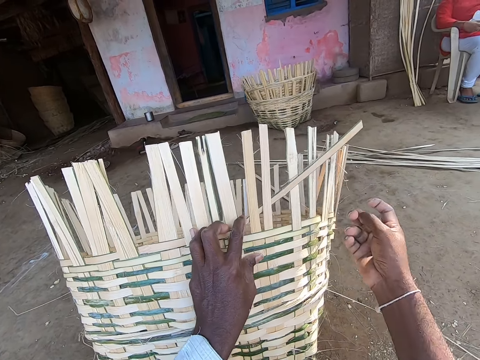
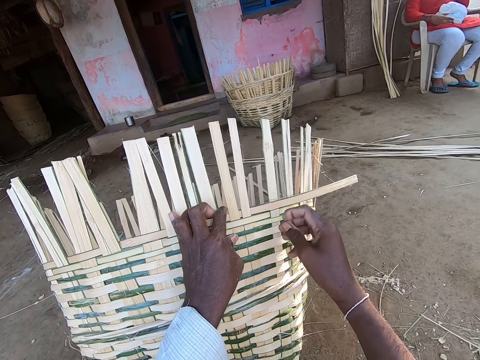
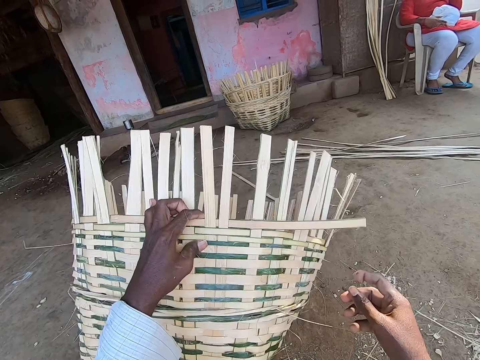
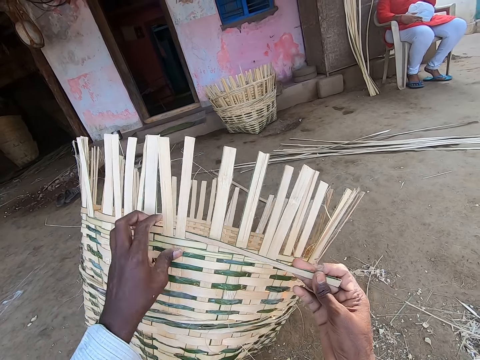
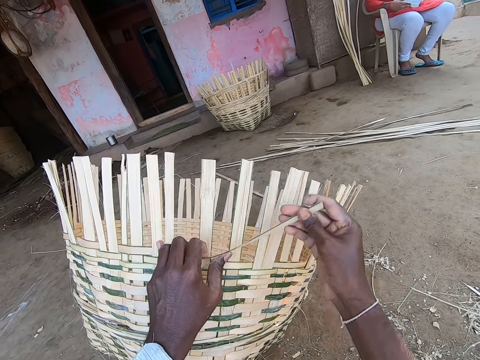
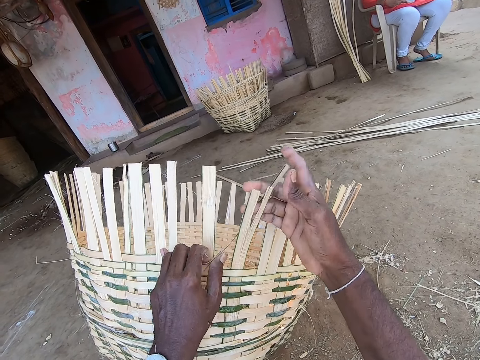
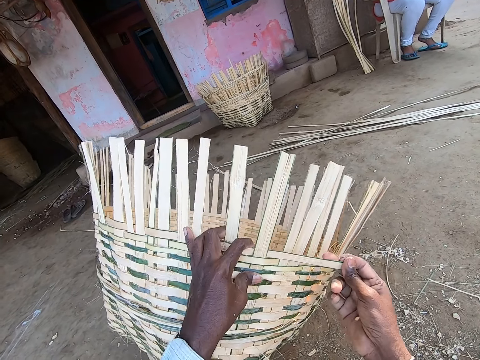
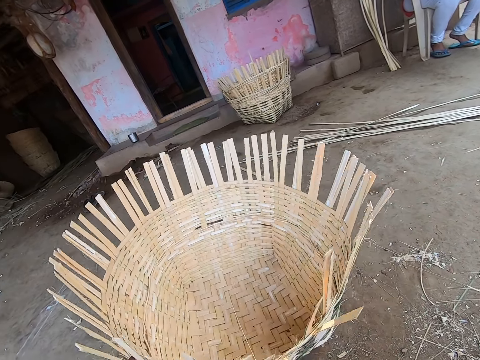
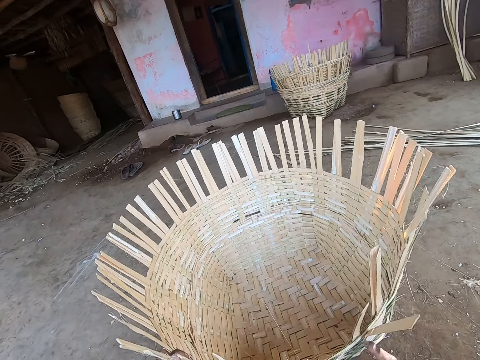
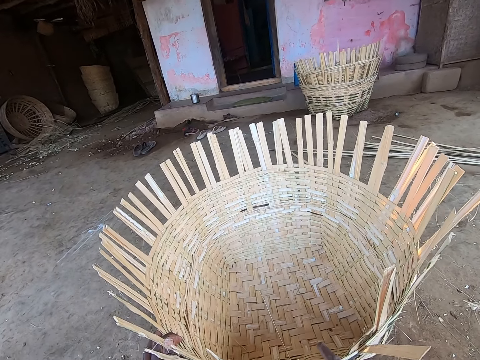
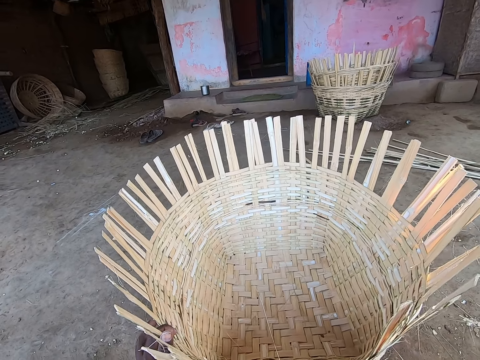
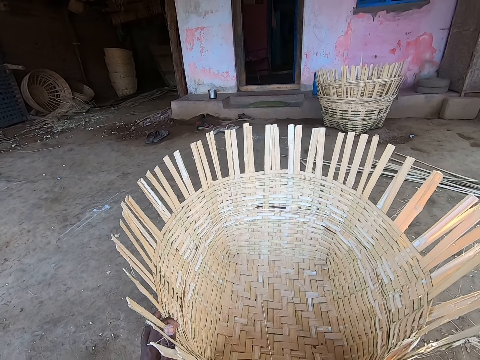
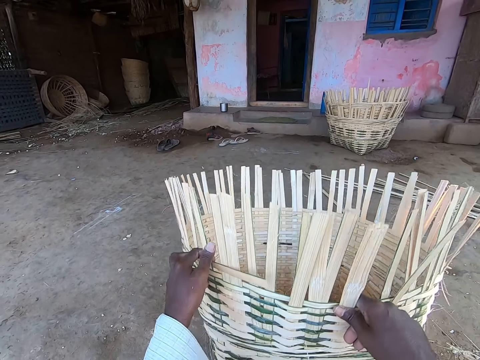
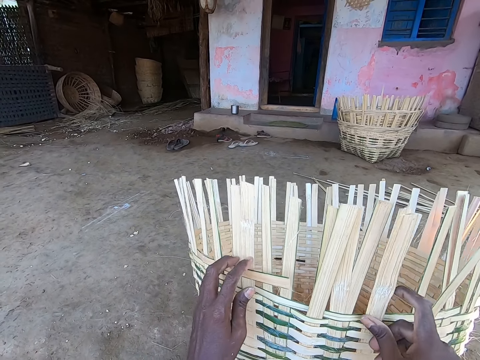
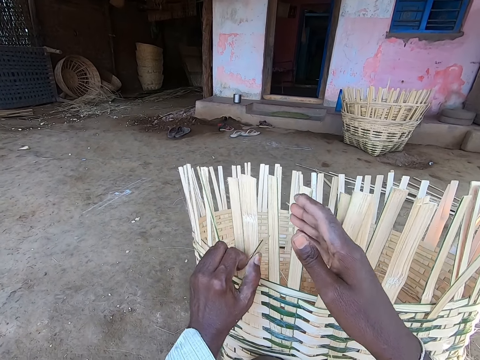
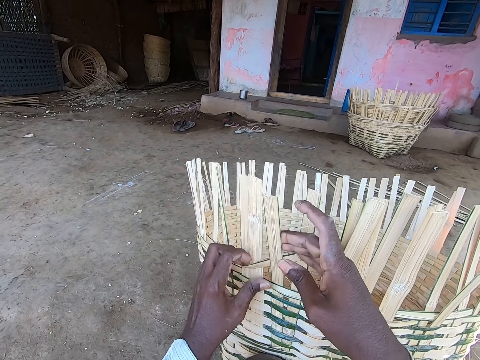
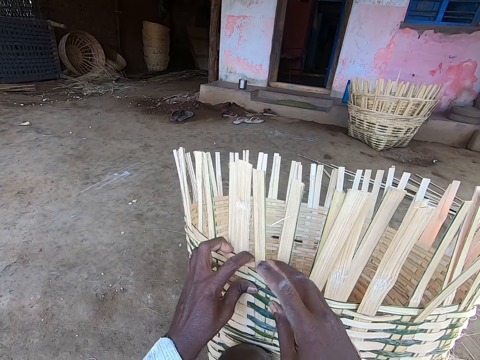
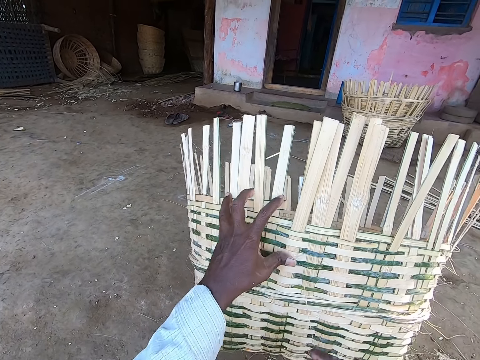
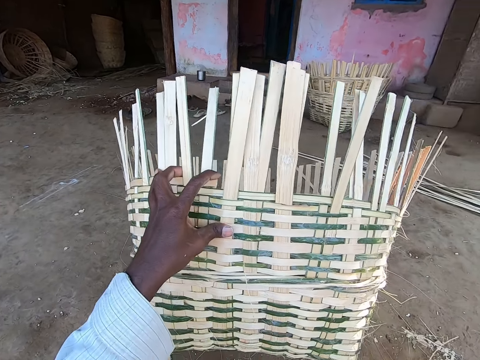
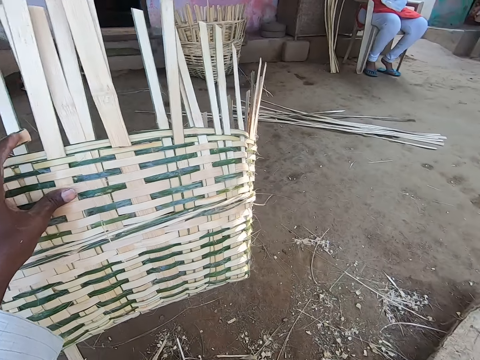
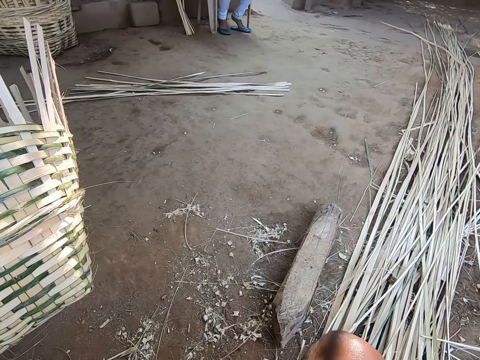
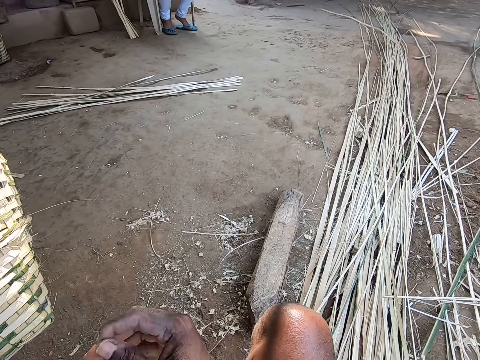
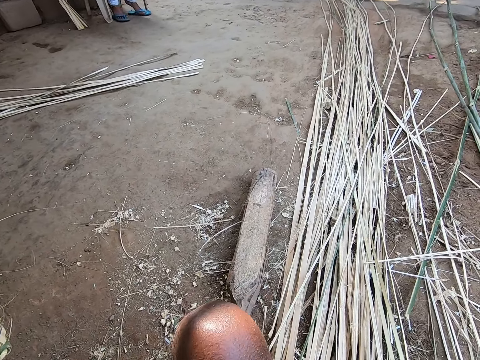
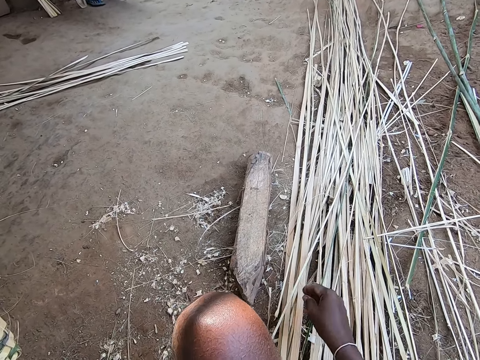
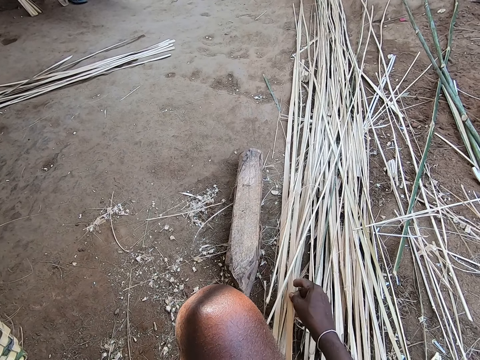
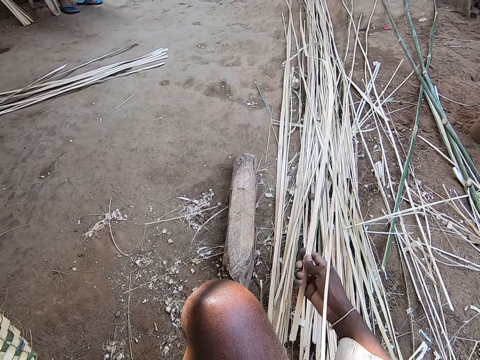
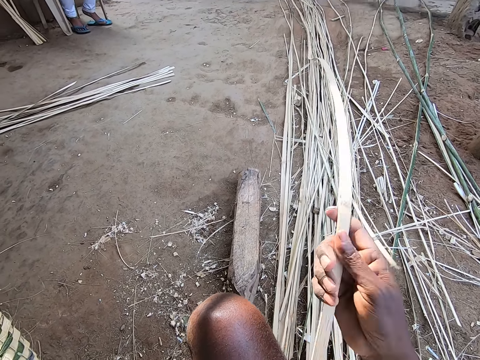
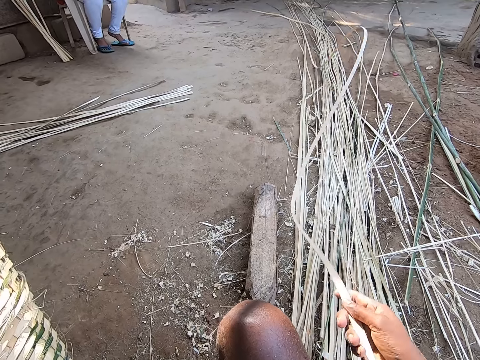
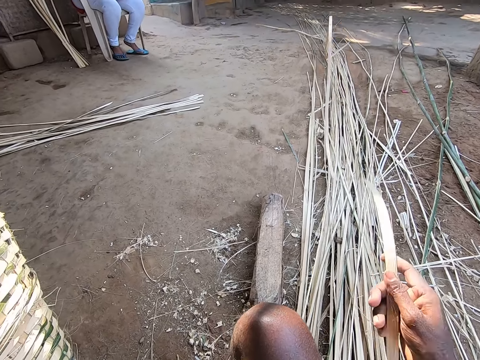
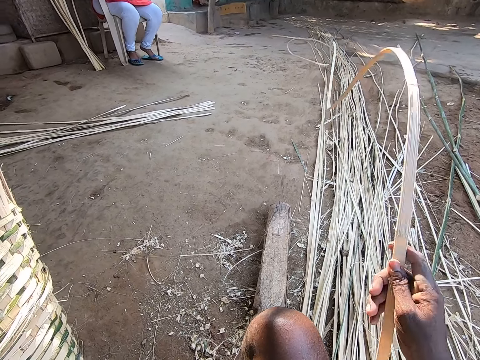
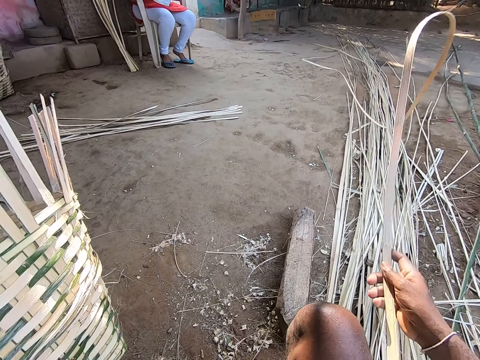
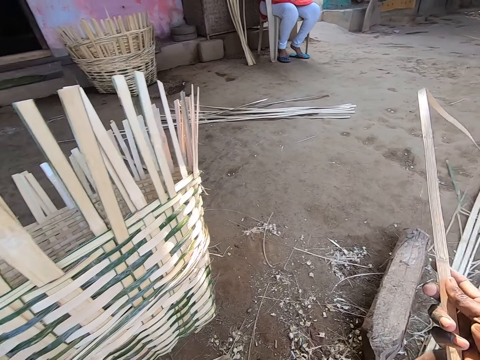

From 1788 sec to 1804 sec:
The camera wearer rotates the basket on the ground with his left hand. He weaves the basket in his left hand with the palm frond in his right hand. He places the basket on the ground with his left hand. He lifts the basket from the ground with his hands. He weaves the basket in his left hand with the palm frond in his right hand. He picks a palm frond from the ground with his right hand. He swings the palm frond with his right hand.

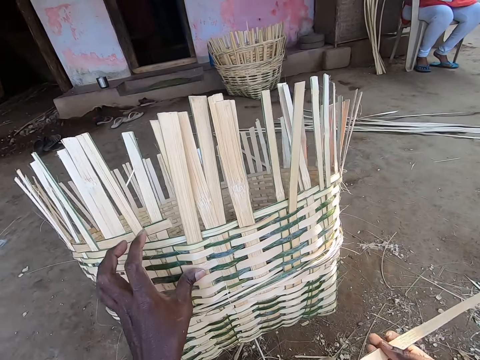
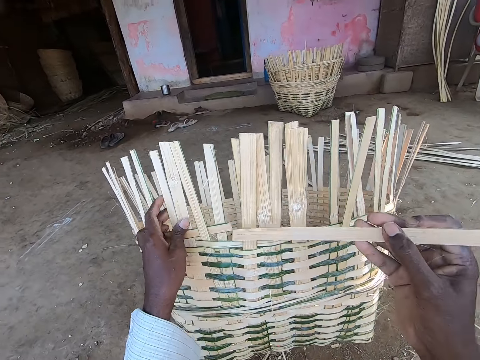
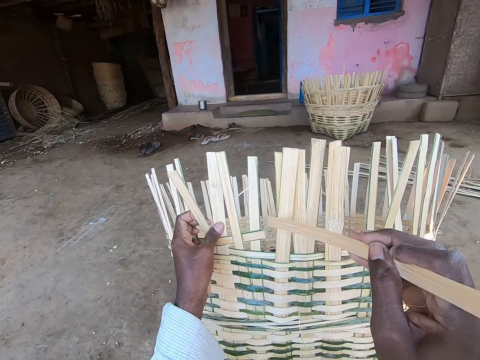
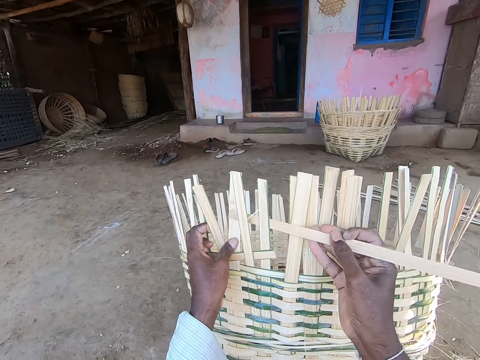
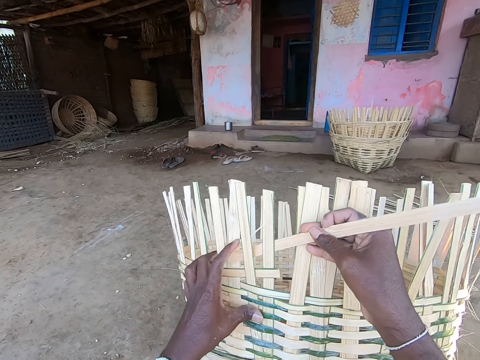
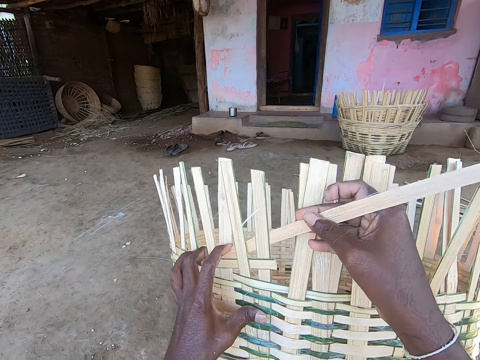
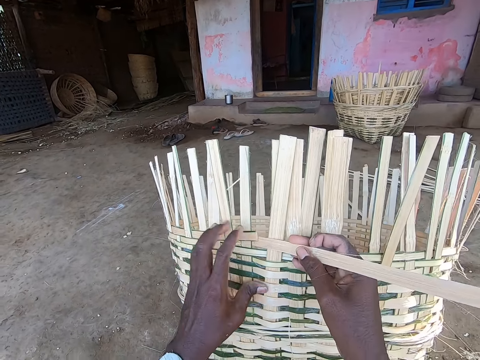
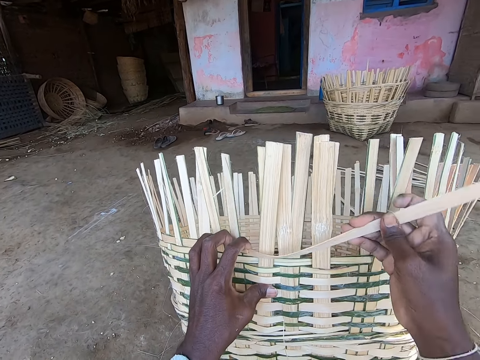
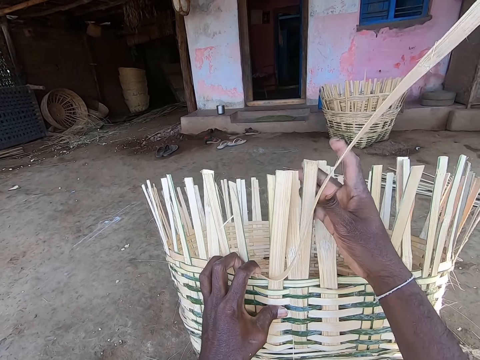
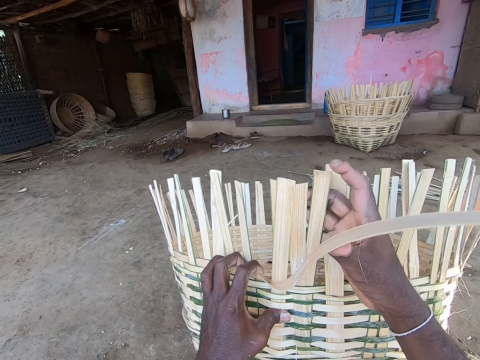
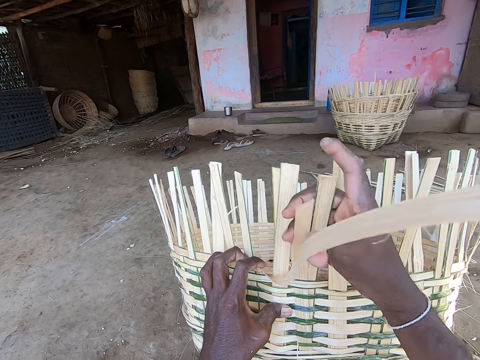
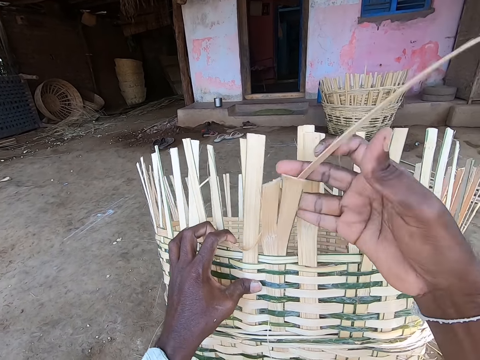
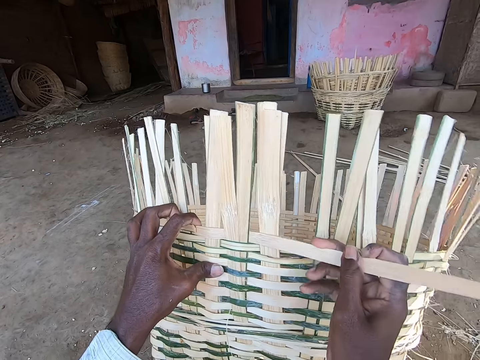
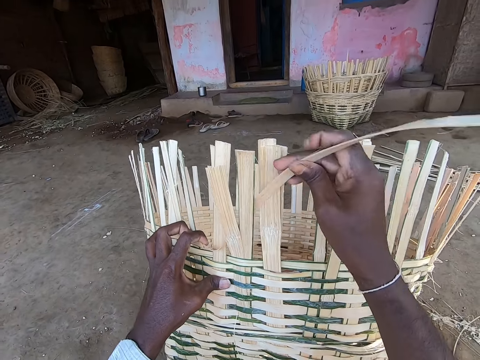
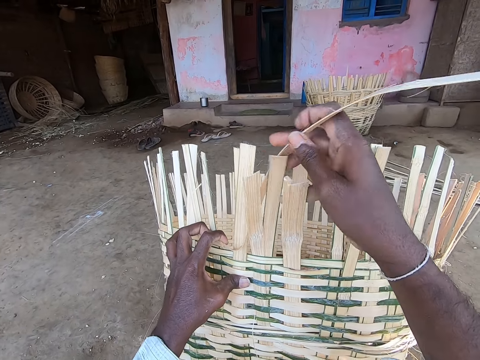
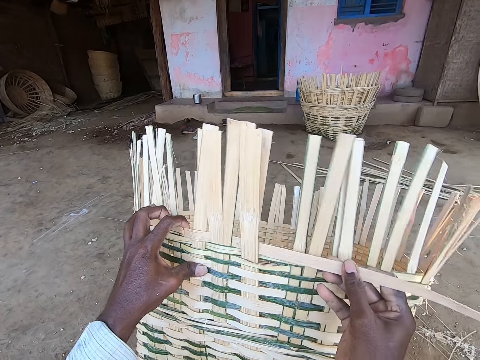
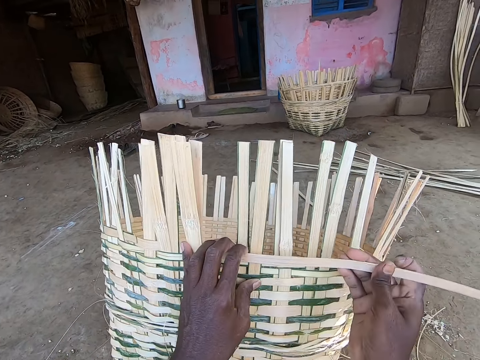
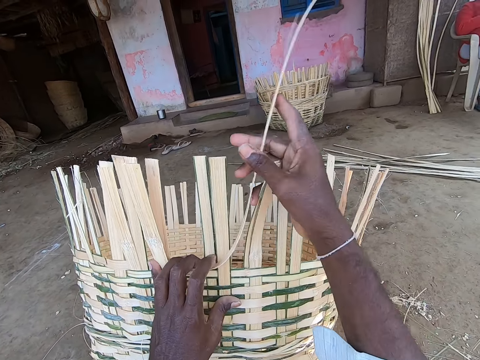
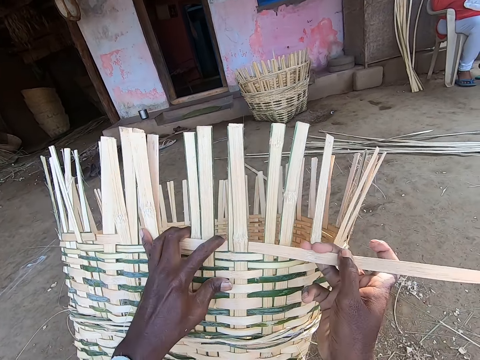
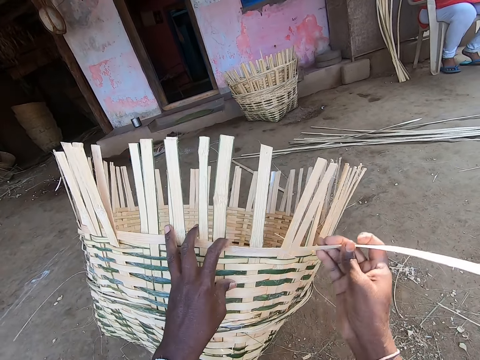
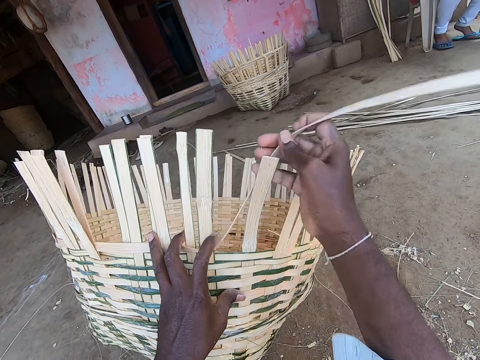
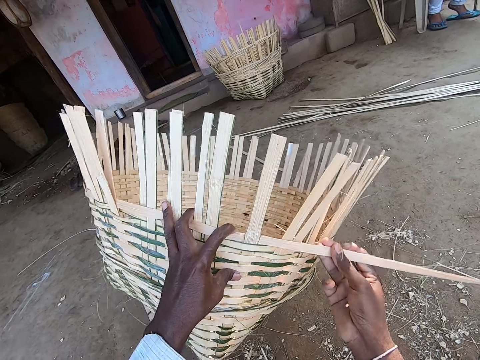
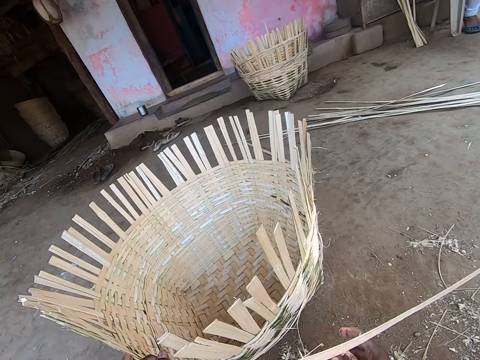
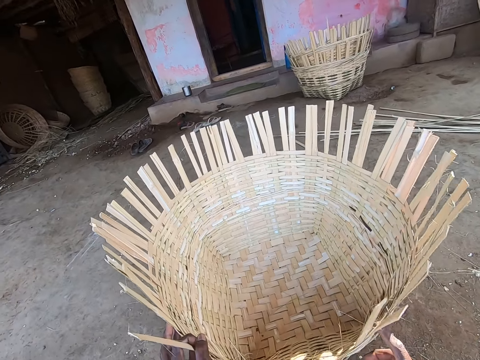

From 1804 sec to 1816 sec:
The camera wearer inserts the palm frond in the basket in his left hand with his right hand. He weaves the basket in his left hand with the palm frond in his right hand. He places the basket on the ground with his left hand.
